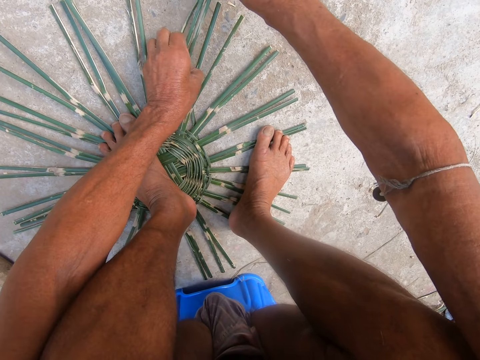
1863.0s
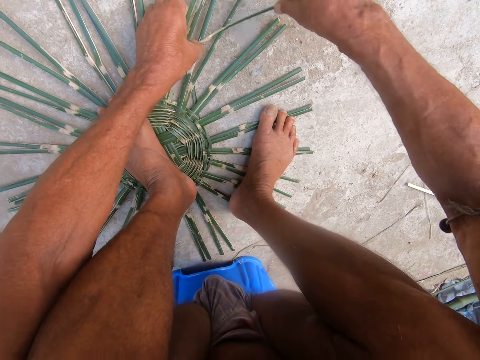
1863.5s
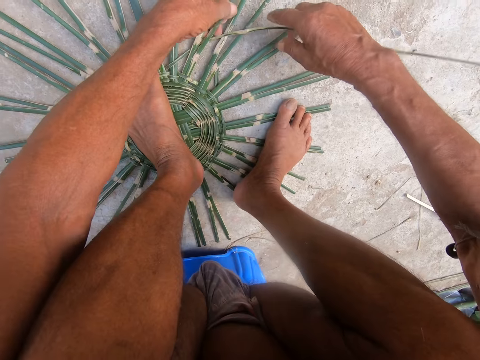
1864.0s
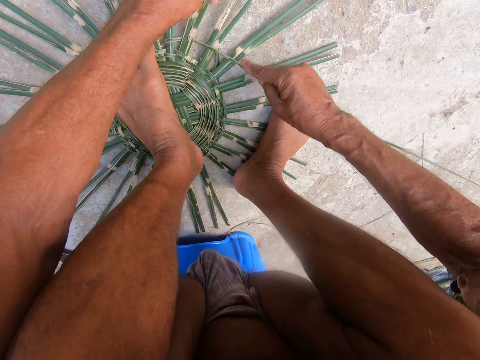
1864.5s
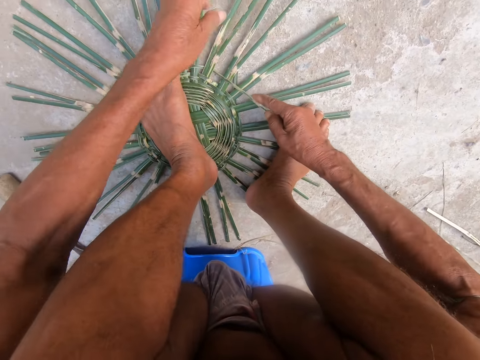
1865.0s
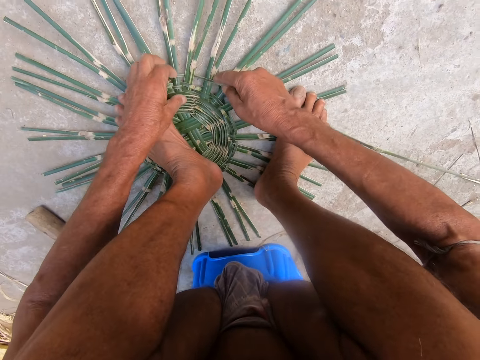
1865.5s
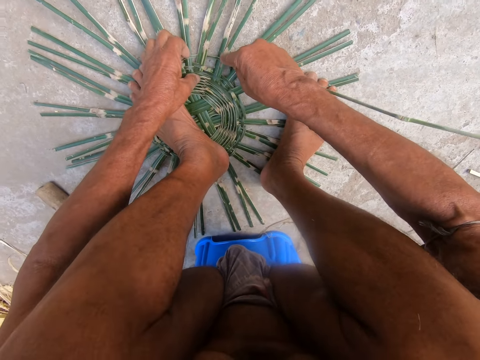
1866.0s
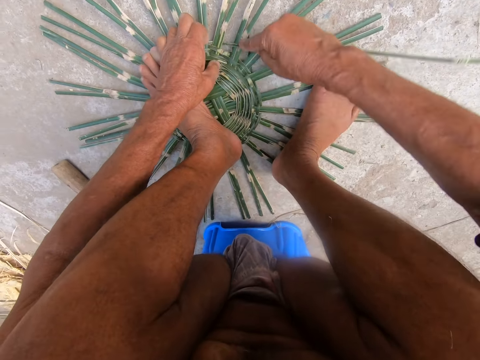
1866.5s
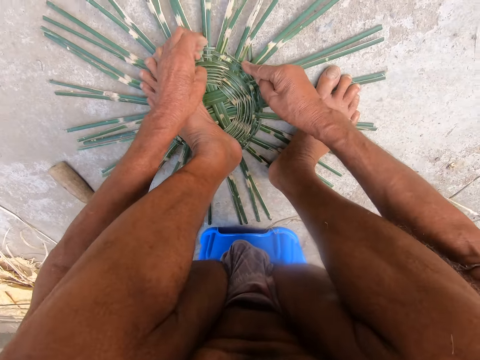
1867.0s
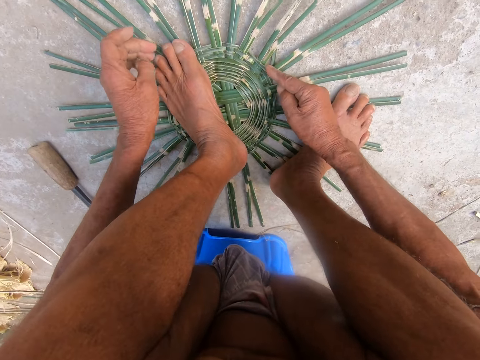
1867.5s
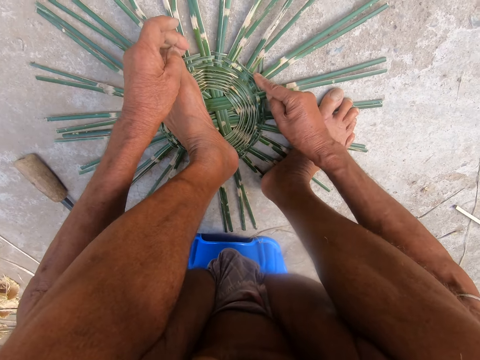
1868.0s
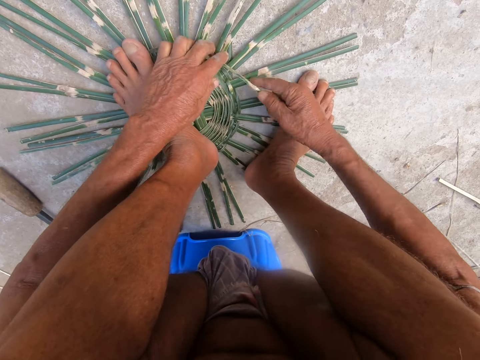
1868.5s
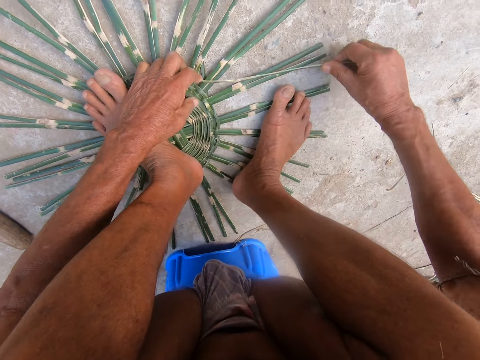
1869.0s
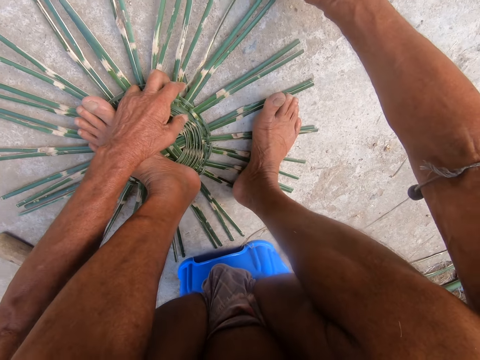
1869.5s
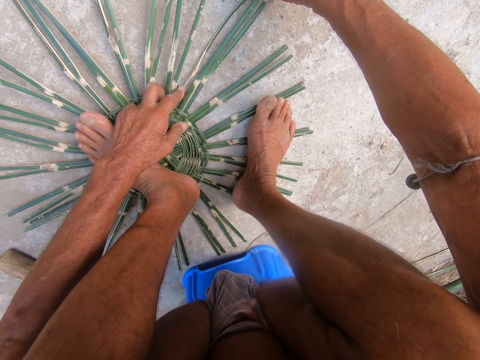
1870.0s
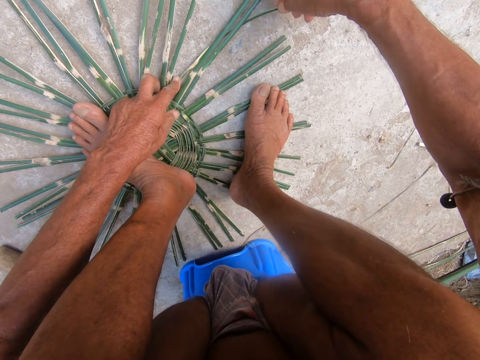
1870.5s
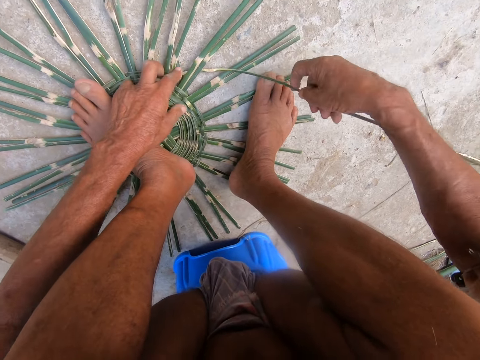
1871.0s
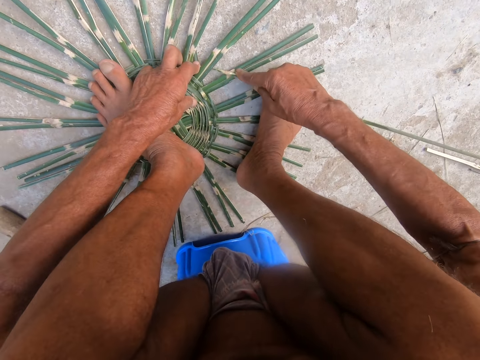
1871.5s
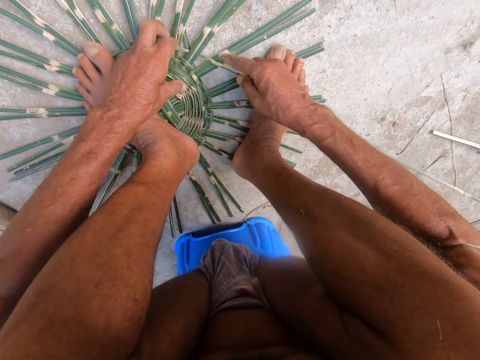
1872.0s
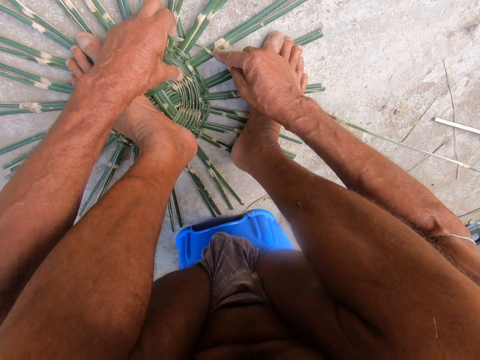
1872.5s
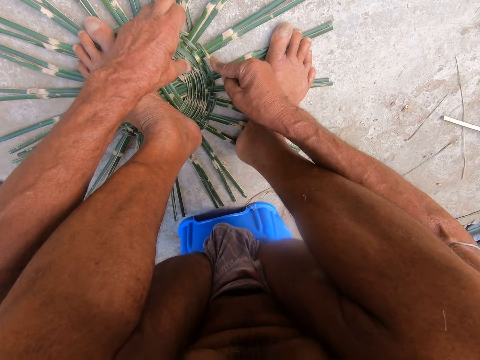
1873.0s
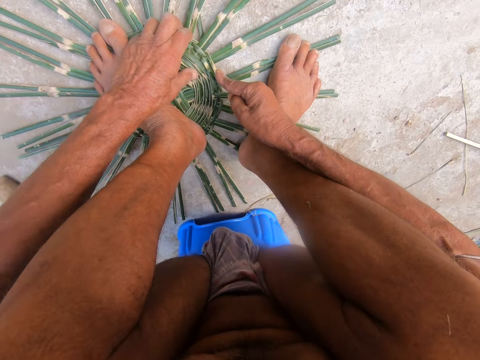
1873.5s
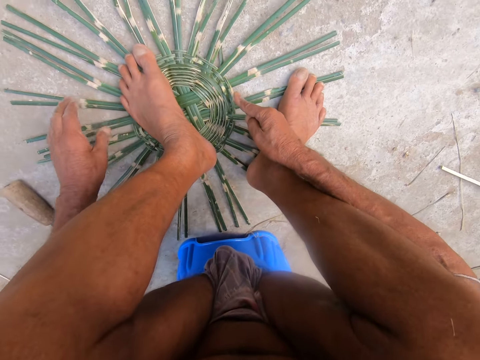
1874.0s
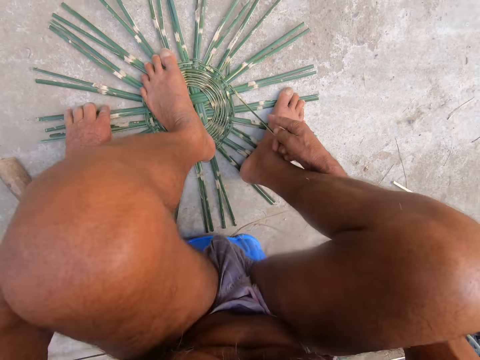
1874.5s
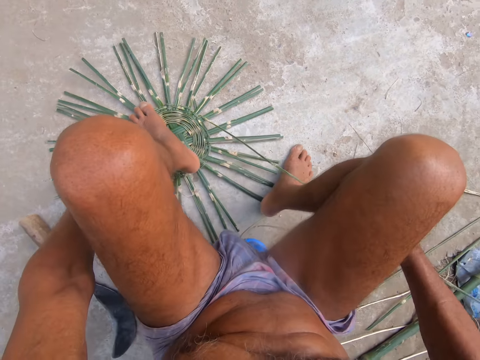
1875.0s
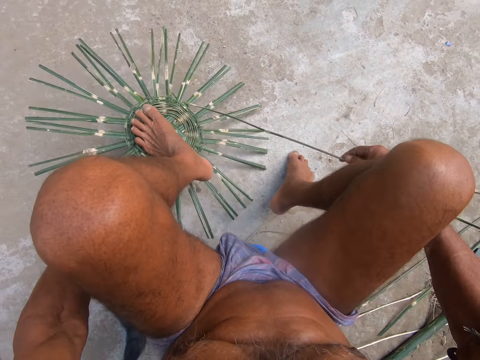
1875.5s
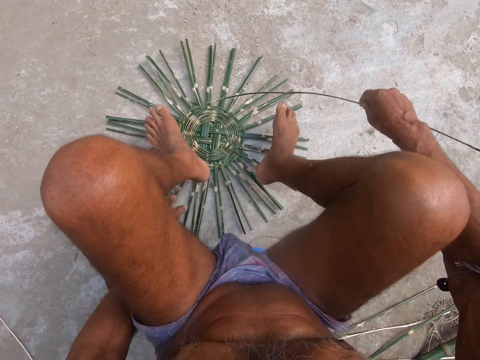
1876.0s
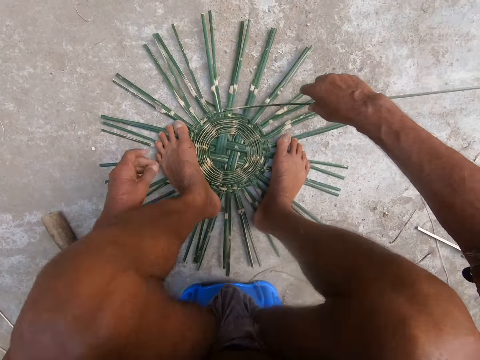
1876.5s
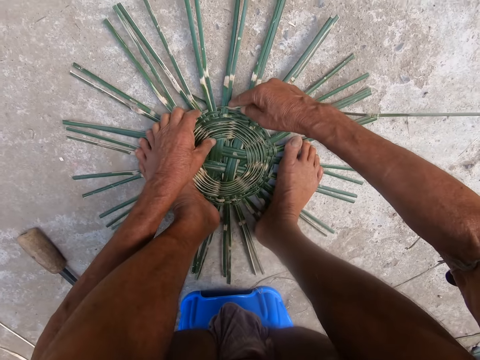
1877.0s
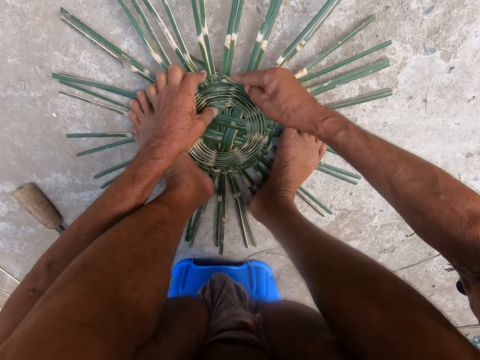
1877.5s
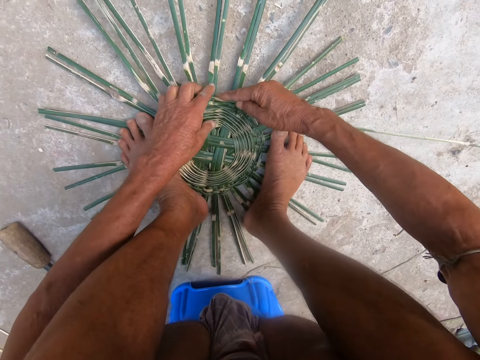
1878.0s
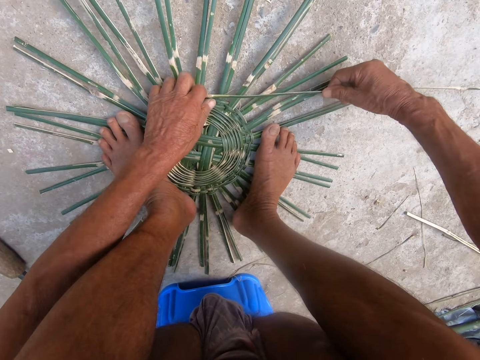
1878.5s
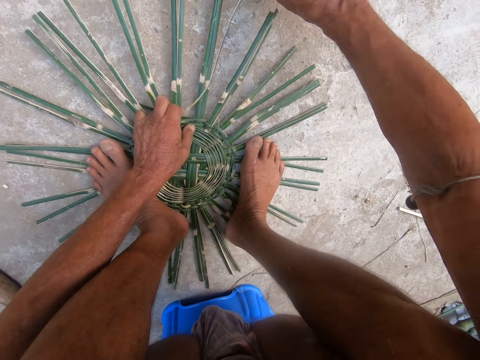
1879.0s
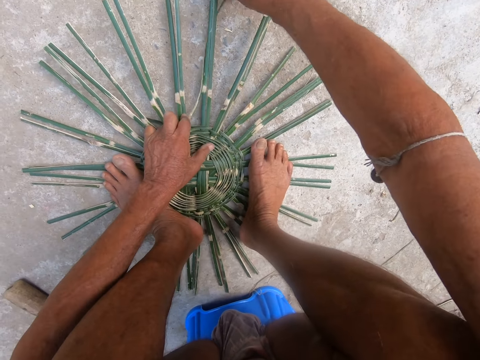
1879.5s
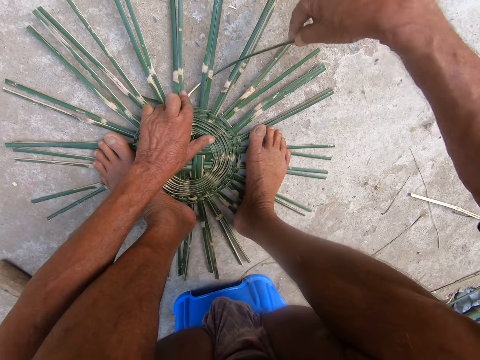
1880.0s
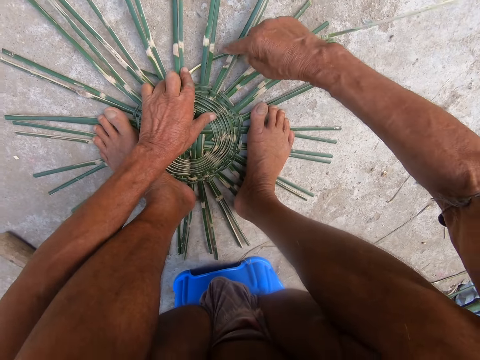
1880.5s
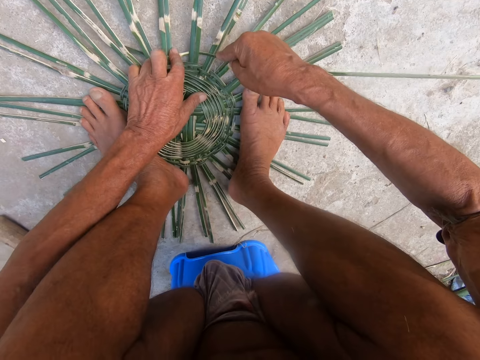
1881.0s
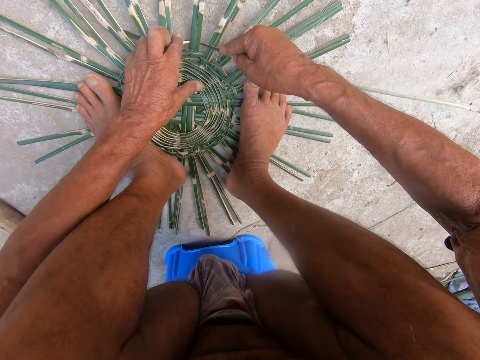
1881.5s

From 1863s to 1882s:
The camera wearer adjusts the basket with the left hand on the floor. They weave the basket with both hands.

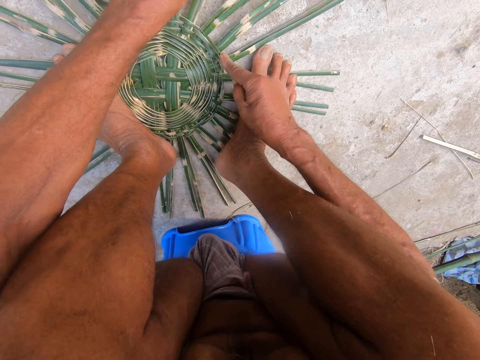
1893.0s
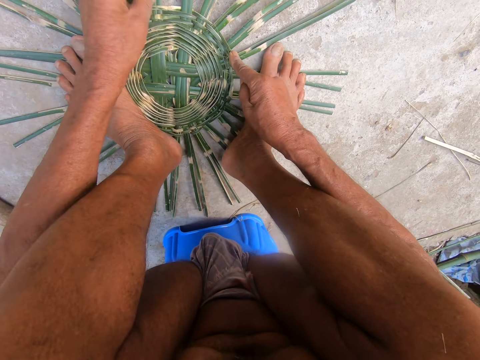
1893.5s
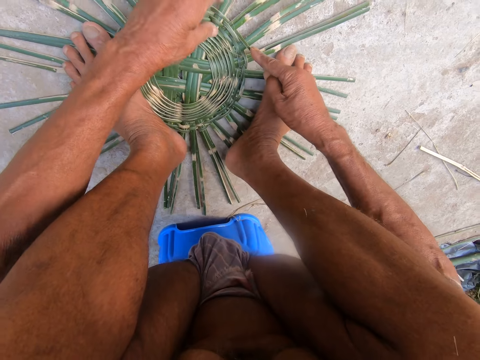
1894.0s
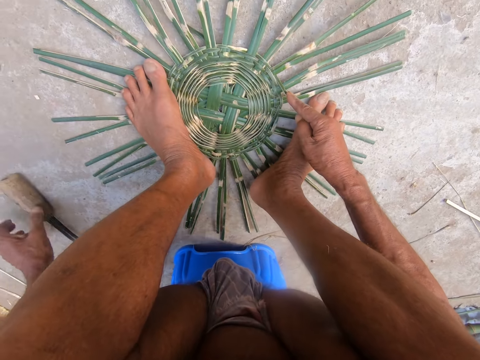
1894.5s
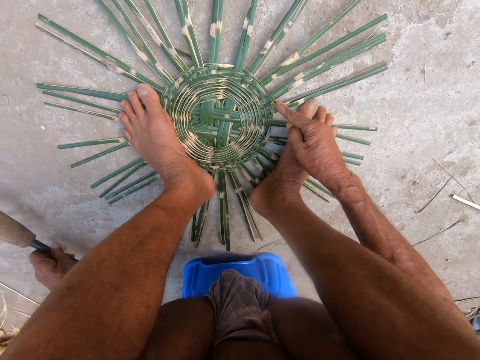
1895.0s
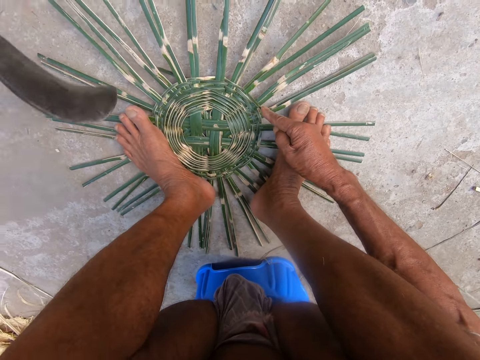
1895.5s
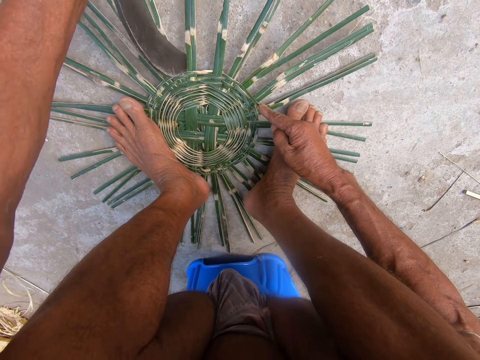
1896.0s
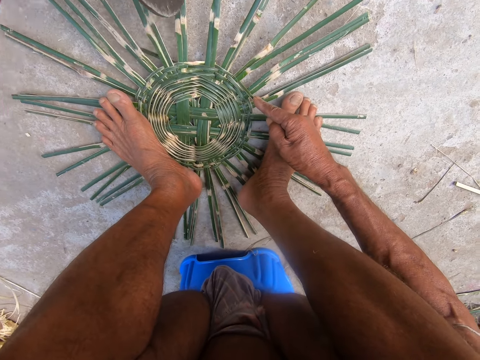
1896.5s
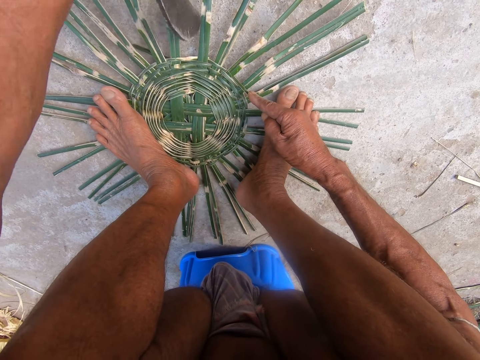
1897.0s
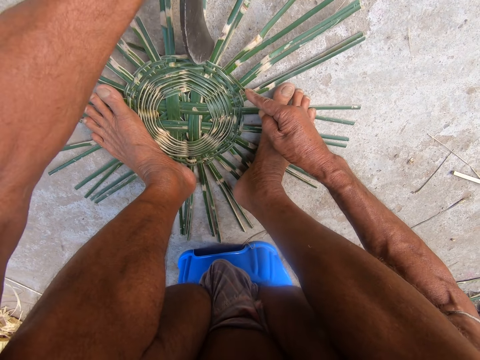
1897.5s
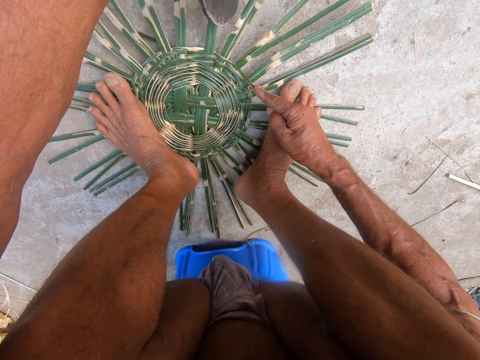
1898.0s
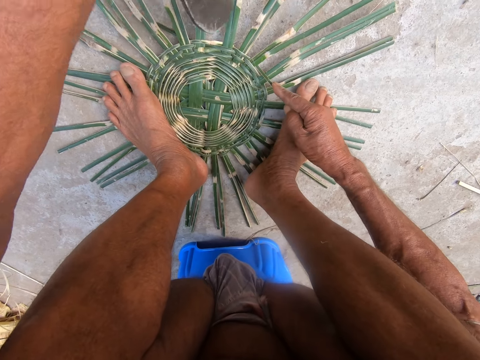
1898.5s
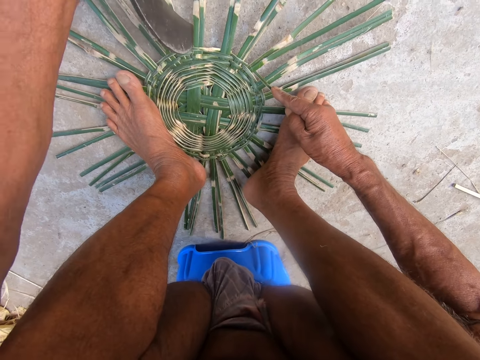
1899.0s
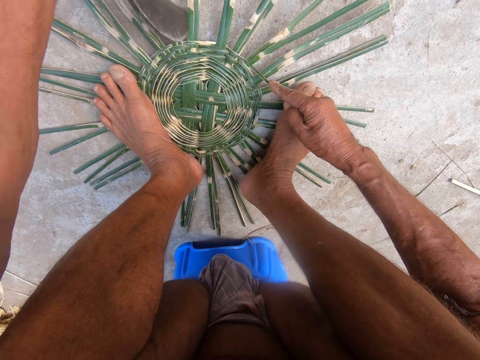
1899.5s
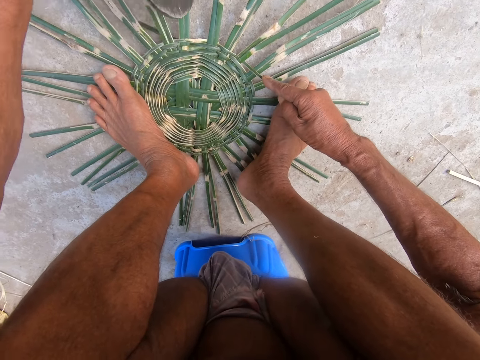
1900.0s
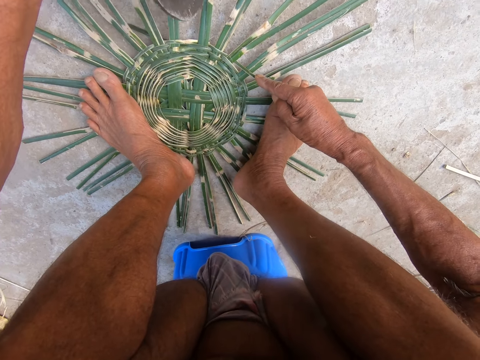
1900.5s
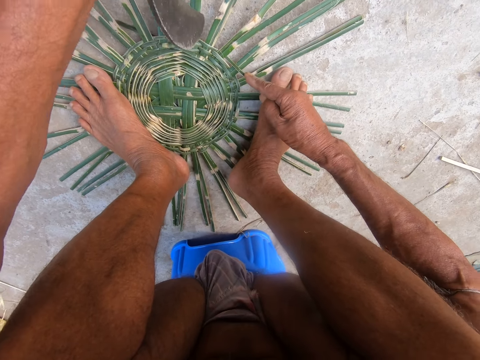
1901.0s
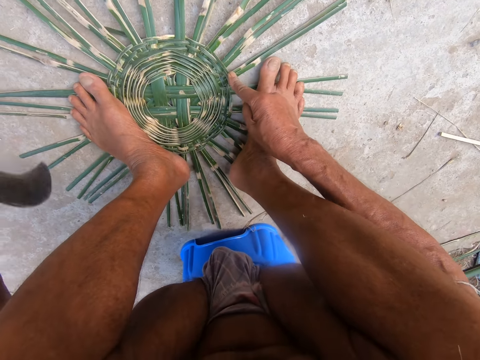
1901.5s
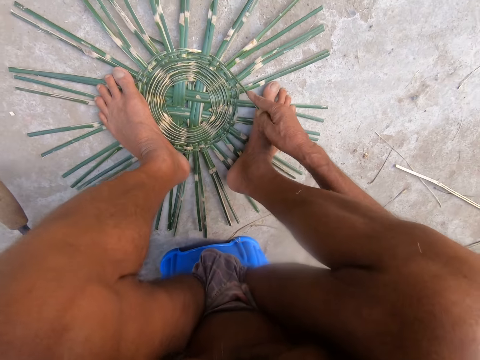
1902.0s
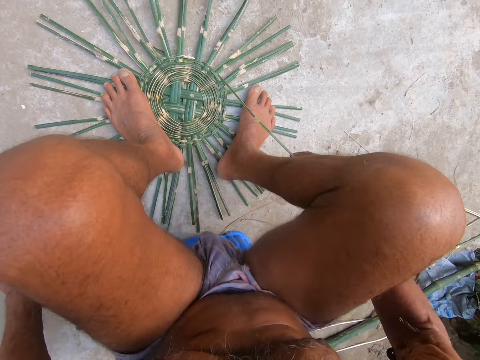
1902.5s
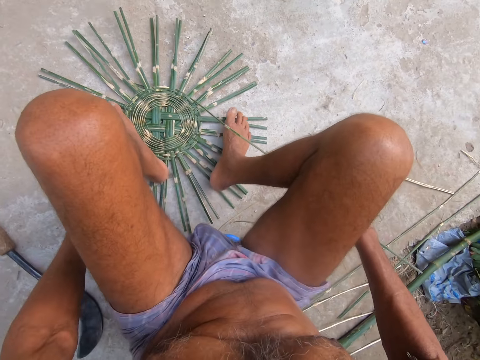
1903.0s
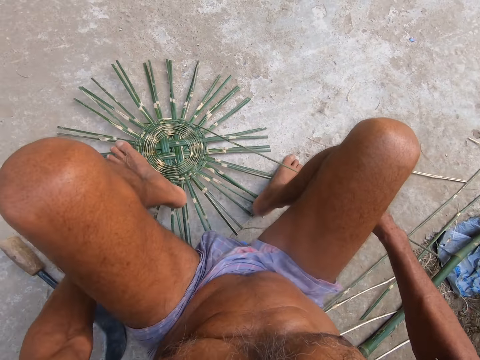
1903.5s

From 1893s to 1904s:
The camera wearer picks up the sickle from the floor with his left hand. He hits the basket using the sickle in his left hand. He drops the sickle on the floor with his left hand. He adjusts the basket with the left hand on the floor.
